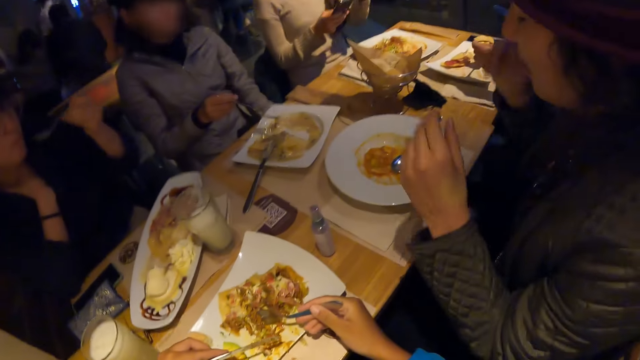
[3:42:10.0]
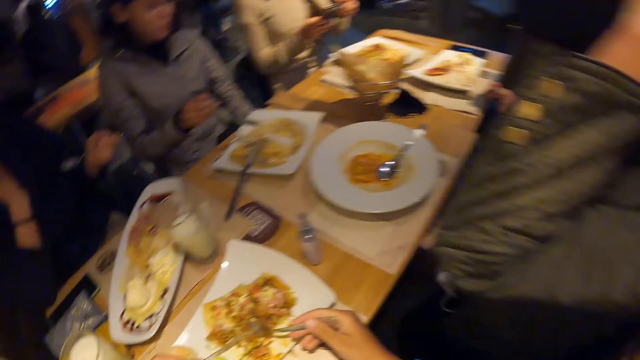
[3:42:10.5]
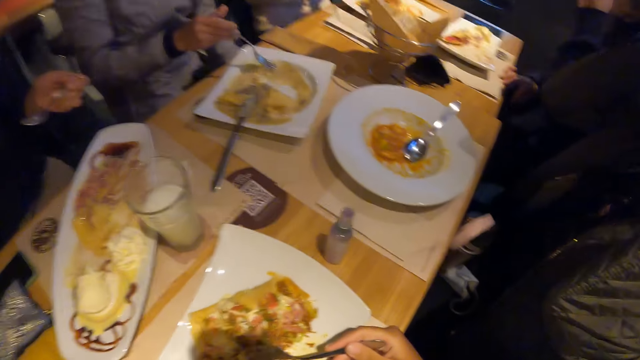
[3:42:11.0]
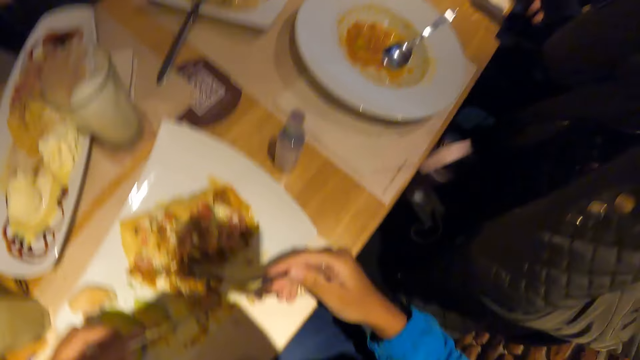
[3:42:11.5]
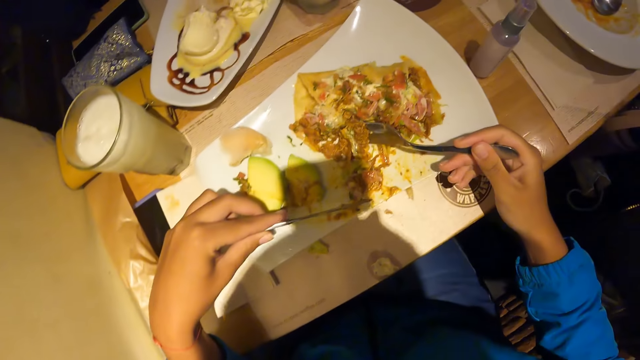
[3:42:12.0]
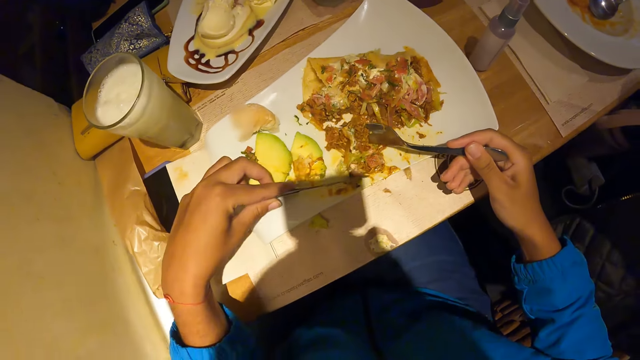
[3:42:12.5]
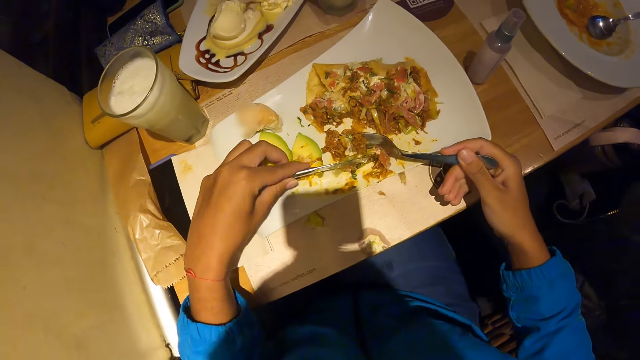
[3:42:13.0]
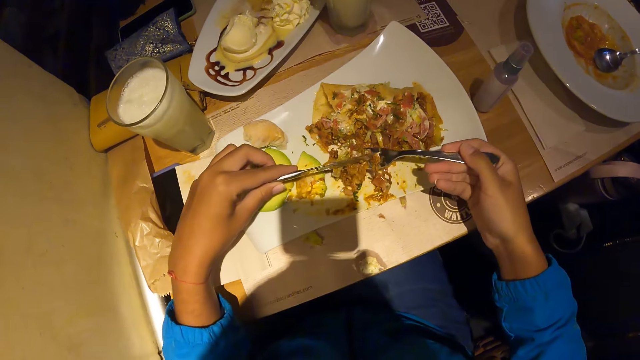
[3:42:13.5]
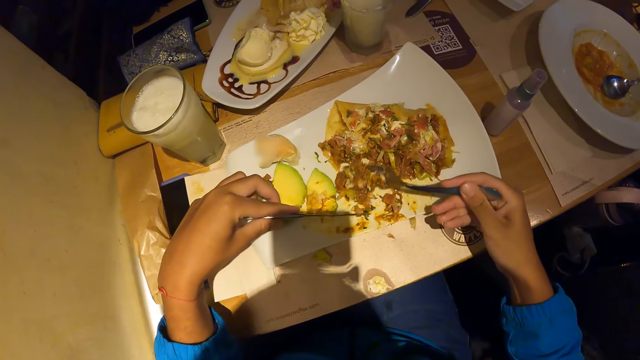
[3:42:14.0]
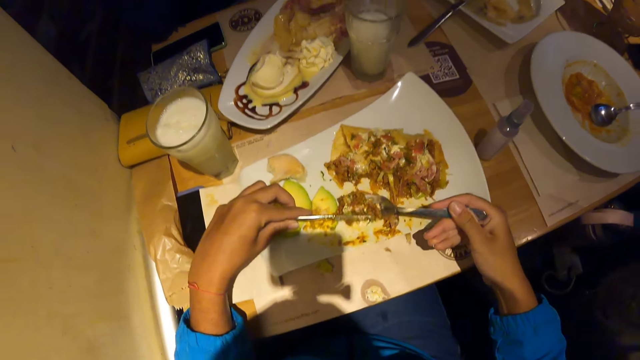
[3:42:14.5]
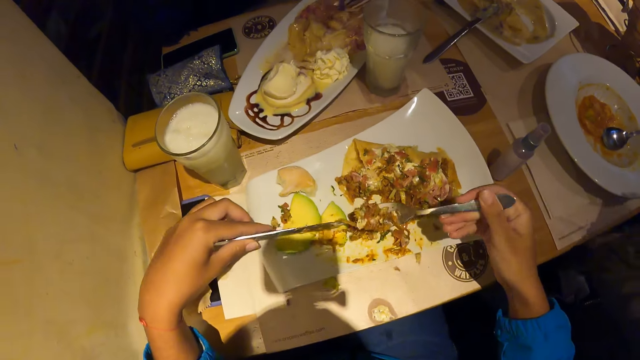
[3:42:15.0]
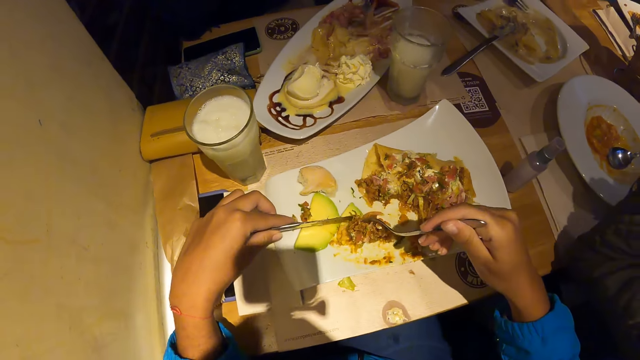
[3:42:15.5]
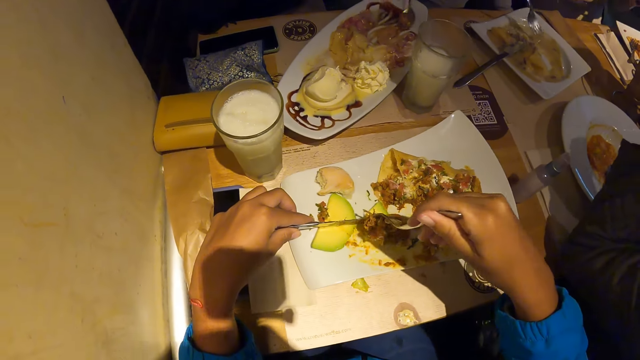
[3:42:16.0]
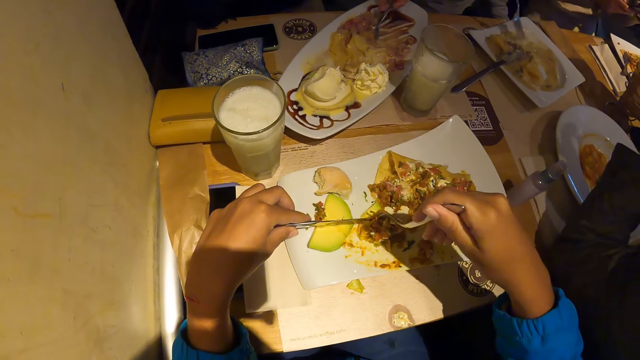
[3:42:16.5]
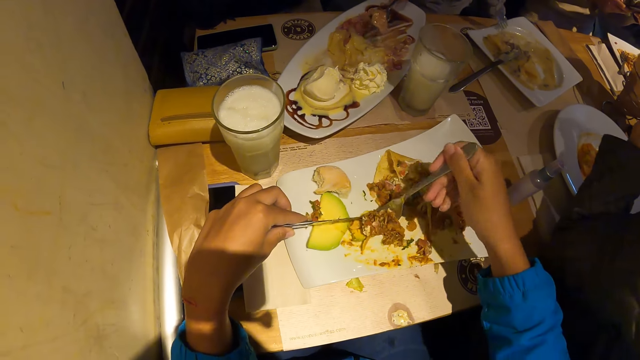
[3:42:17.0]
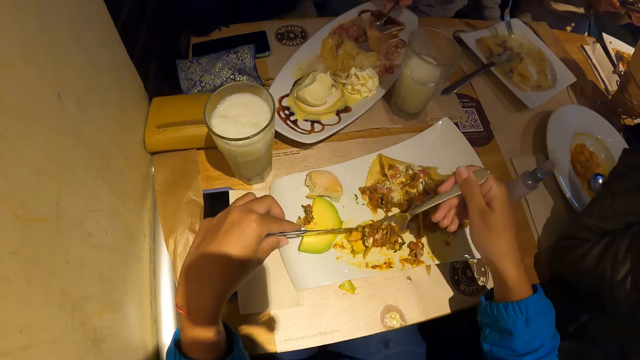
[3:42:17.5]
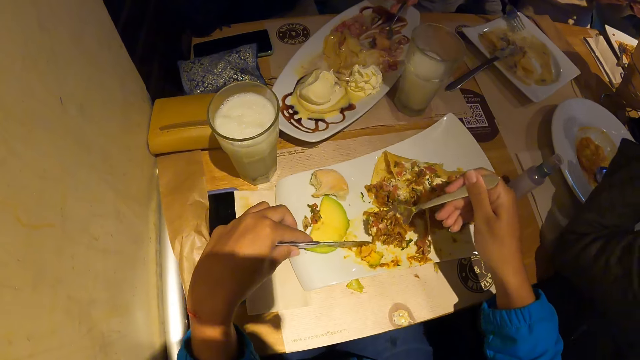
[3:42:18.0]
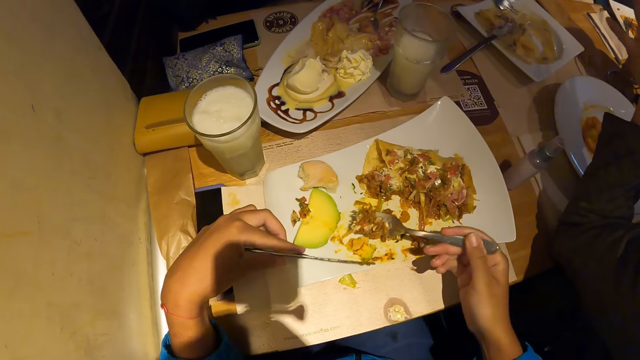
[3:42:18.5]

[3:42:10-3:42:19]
A woman touches her cap with both hands. The camera wearer looks around and scoops food.

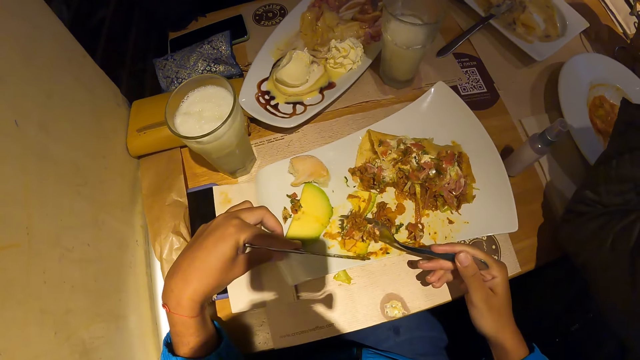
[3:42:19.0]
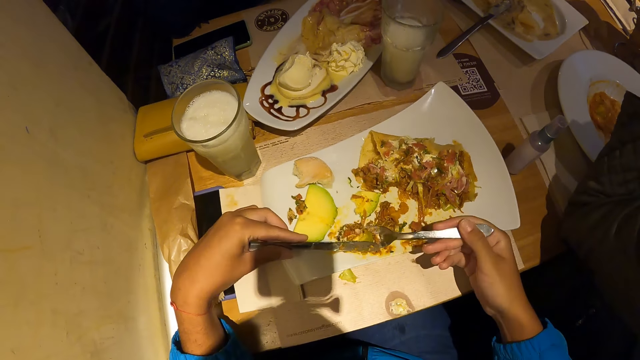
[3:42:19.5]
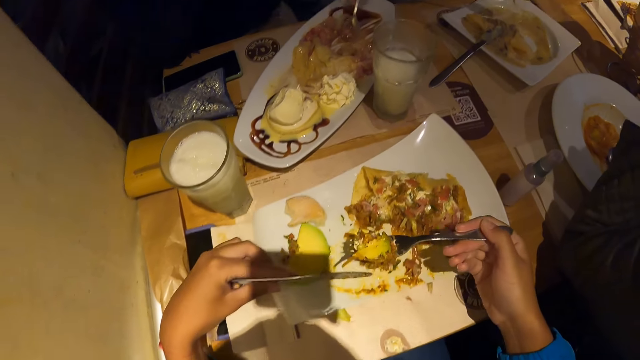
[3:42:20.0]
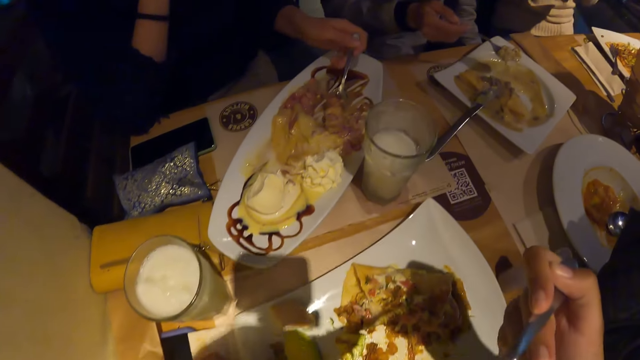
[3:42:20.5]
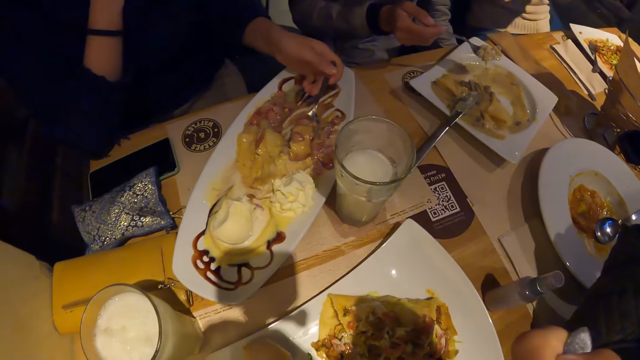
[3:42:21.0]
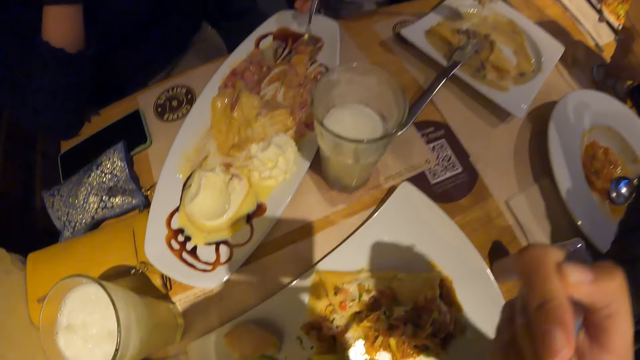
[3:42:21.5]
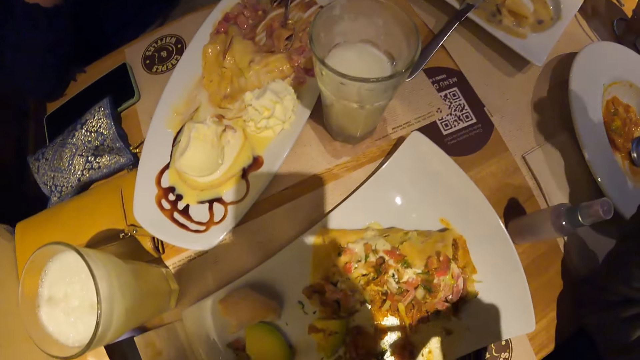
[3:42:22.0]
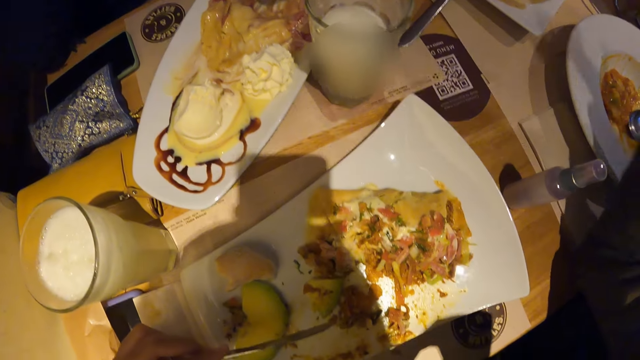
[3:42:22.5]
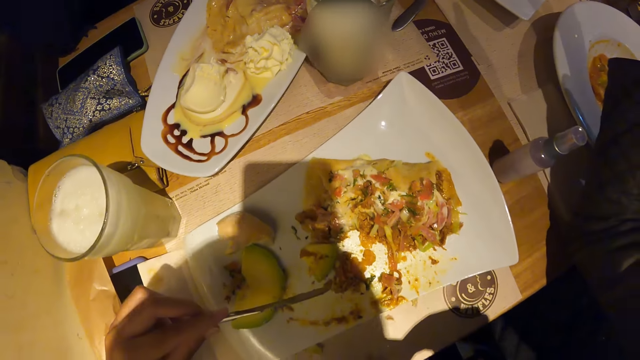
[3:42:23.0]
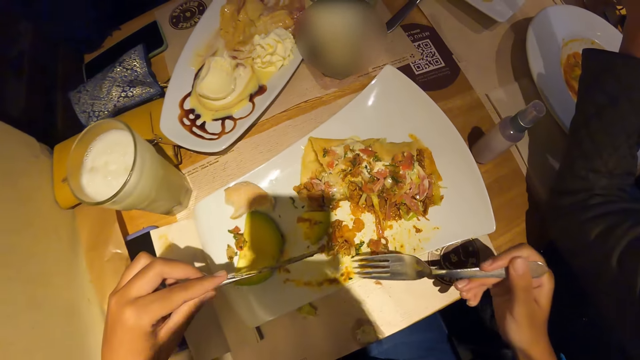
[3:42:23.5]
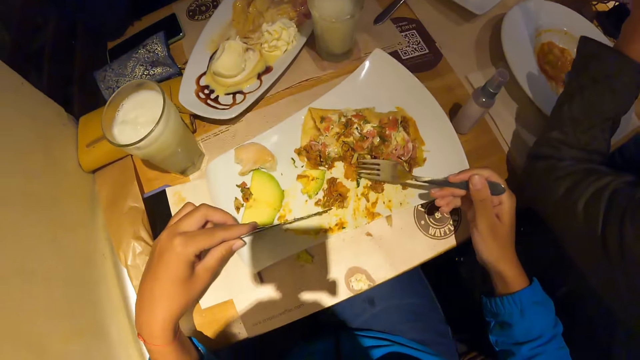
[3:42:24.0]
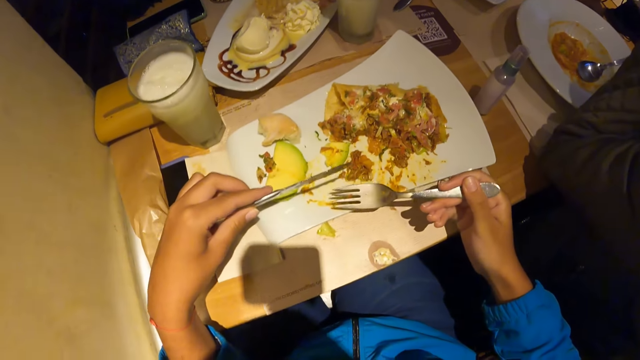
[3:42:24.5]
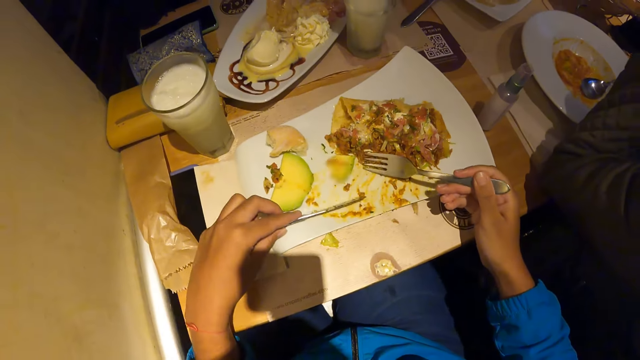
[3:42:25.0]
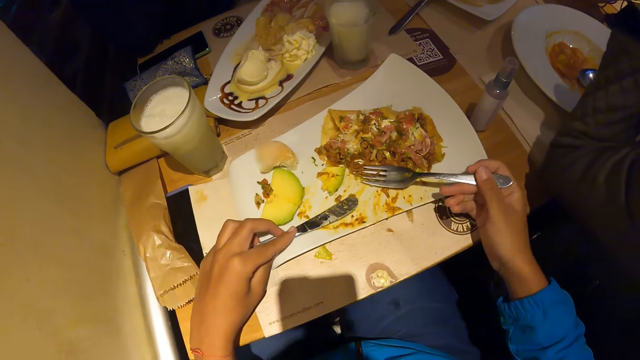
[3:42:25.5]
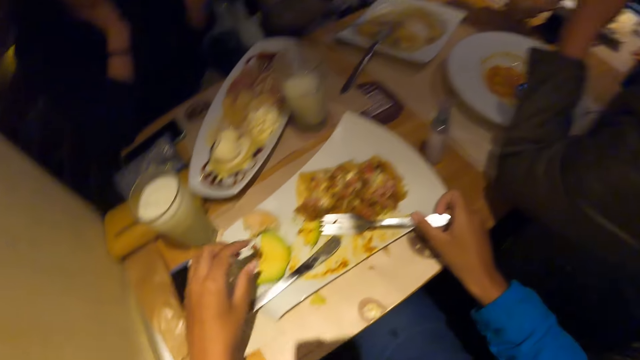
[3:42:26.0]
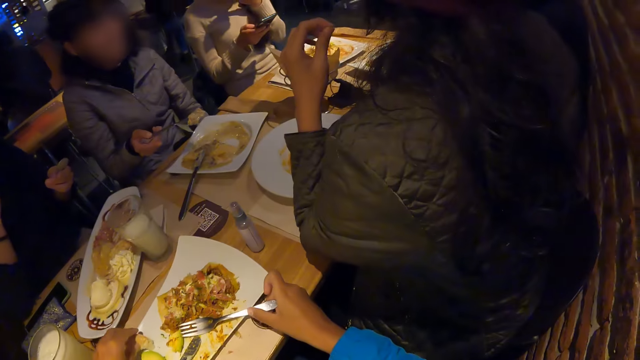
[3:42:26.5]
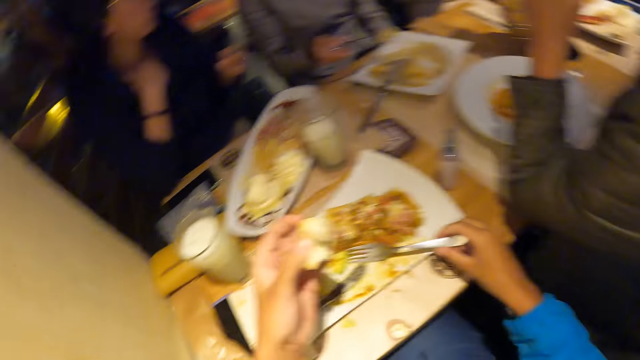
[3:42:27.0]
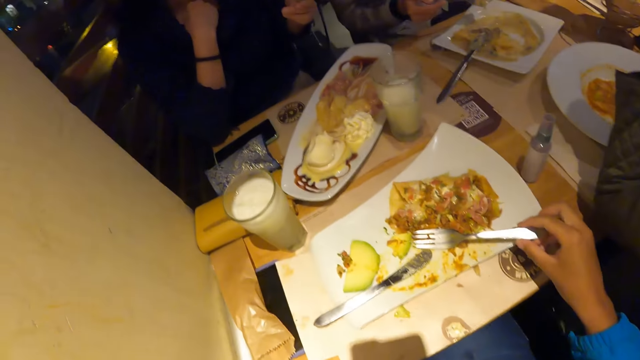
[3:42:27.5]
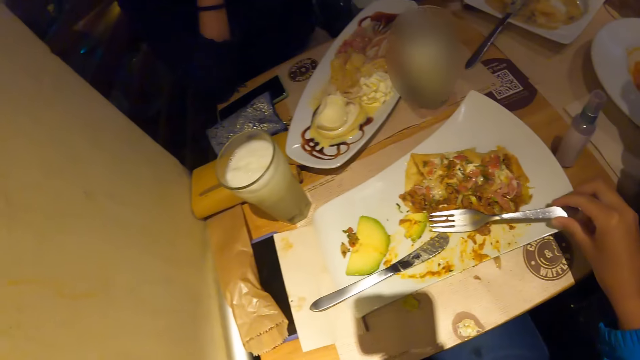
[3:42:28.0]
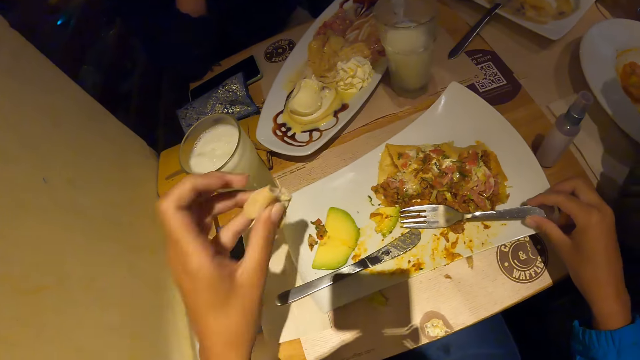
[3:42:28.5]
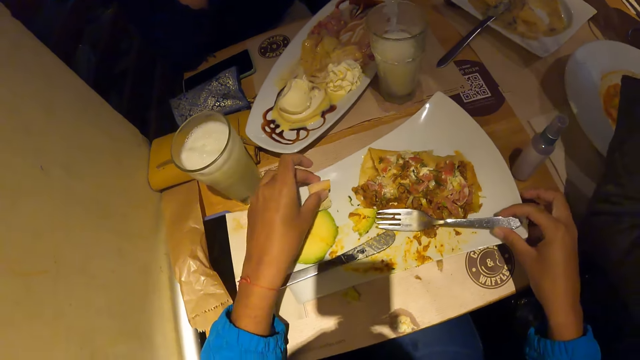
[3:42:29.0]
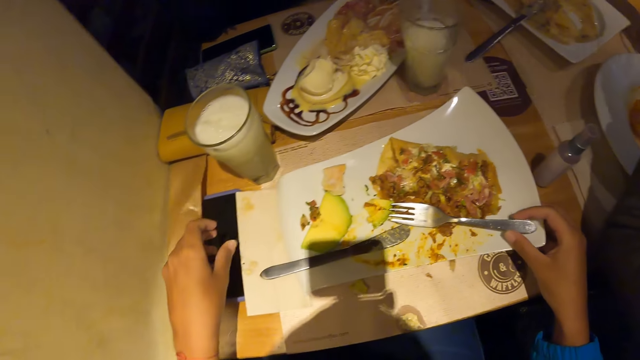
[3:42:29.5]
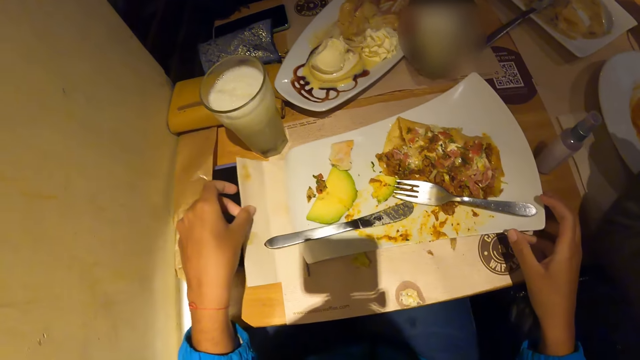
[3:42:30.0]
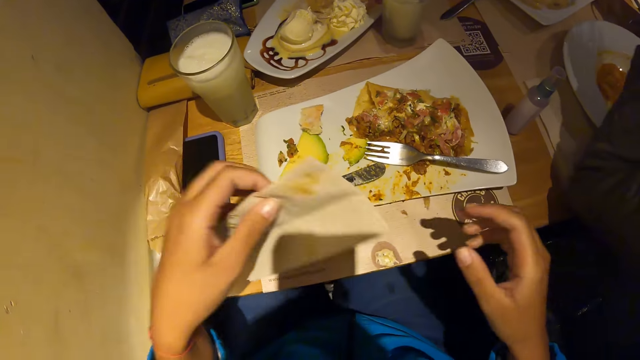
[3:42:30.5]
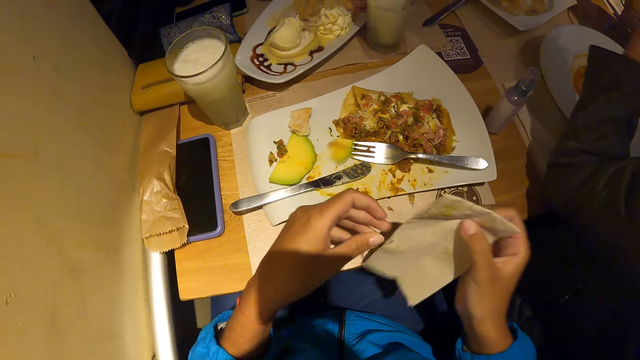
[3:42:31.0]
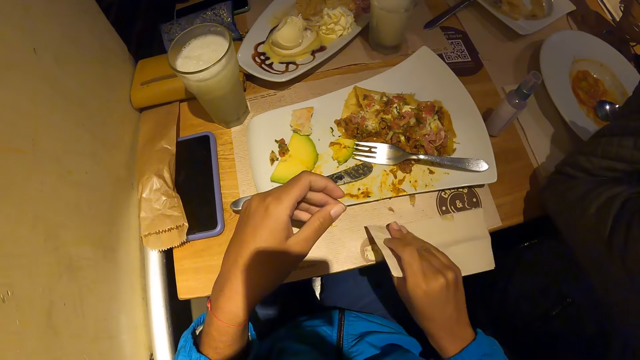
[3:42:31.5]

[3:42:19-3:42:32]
The camera wearer eats waffles from the plate of waffles on the table with the fork in his right hand. The woman scoops waffles from the plate of waffles on the table with the spoon in her left hand. The camera wearer puts the food together. He picks up the bread on the plate of waffles on the table with his right hand. He looks around. He eats the bread with his left hand. He puts the bread on the plate of waffles on the table with his left hand. He picks up the tissue on the table with his left hand. He holds the tissue with both hands. He cleans the table with the tissue in his right hand.
